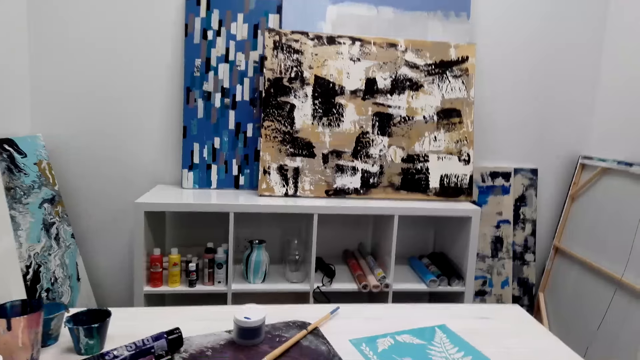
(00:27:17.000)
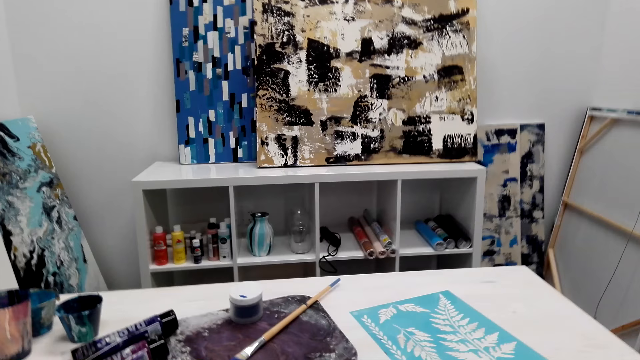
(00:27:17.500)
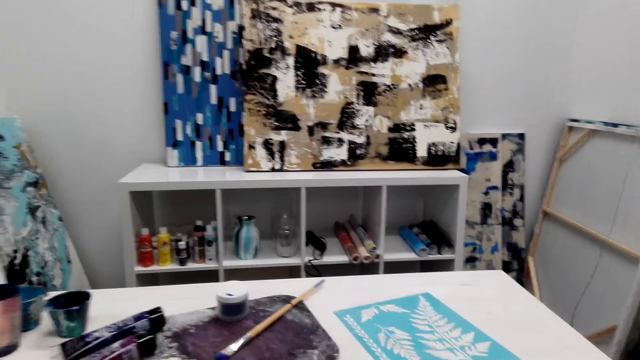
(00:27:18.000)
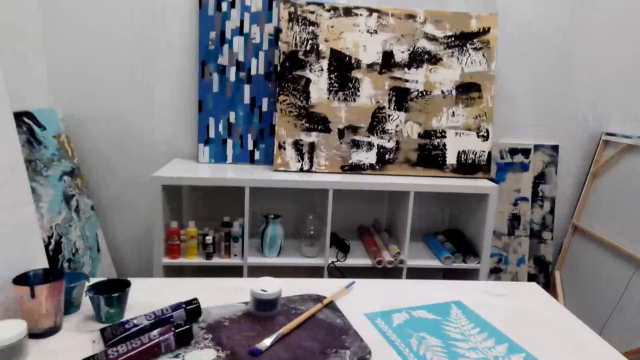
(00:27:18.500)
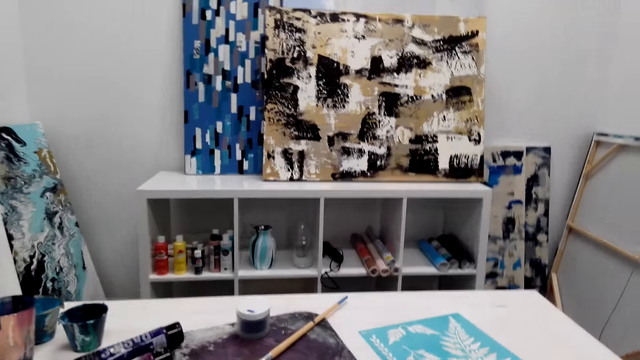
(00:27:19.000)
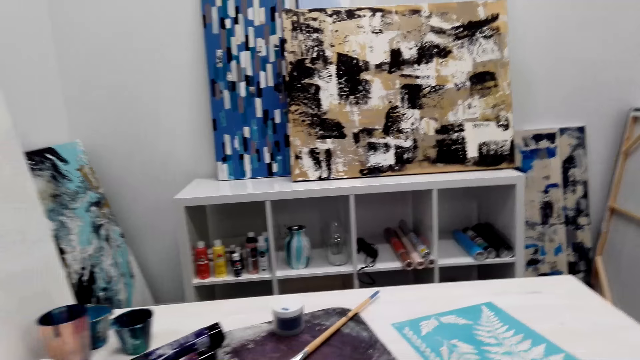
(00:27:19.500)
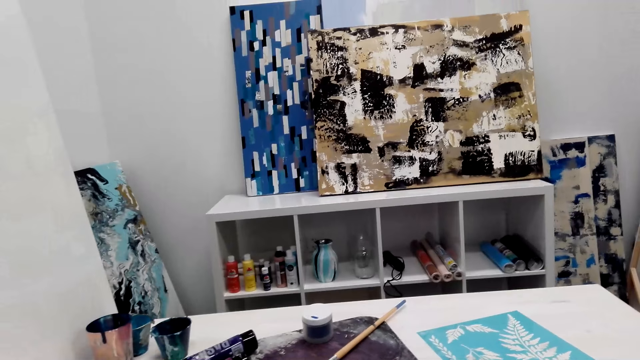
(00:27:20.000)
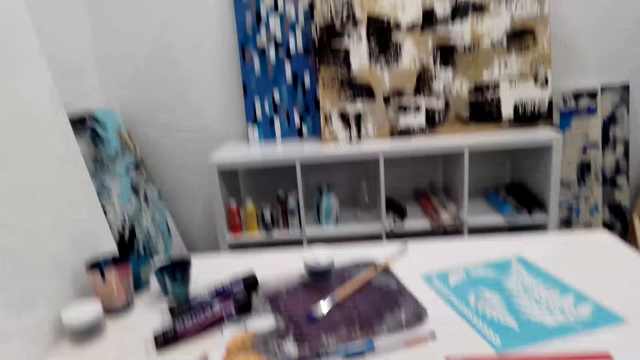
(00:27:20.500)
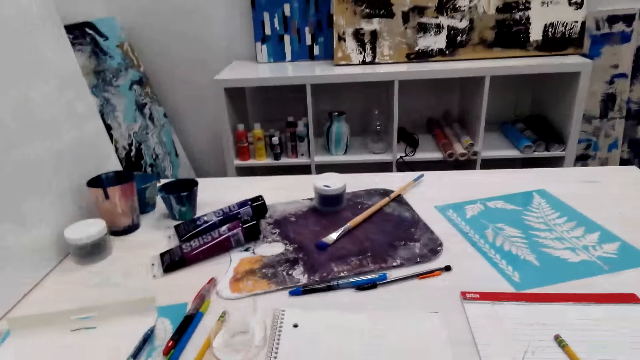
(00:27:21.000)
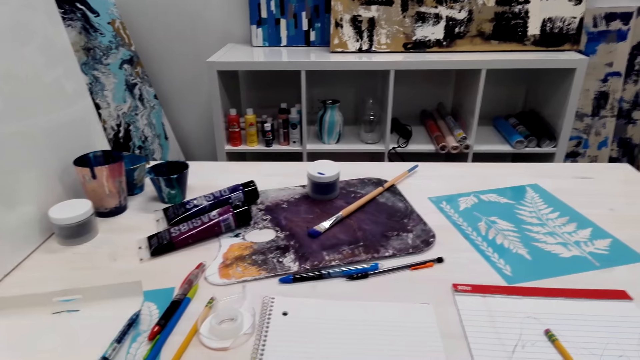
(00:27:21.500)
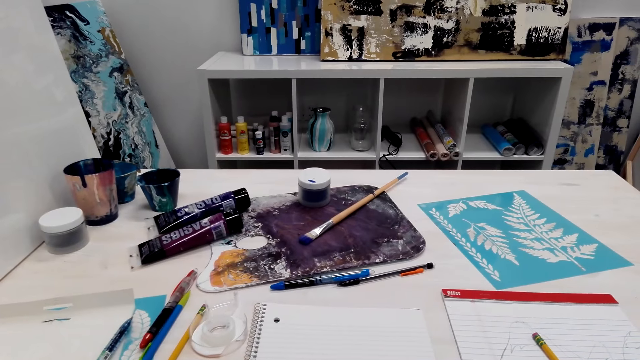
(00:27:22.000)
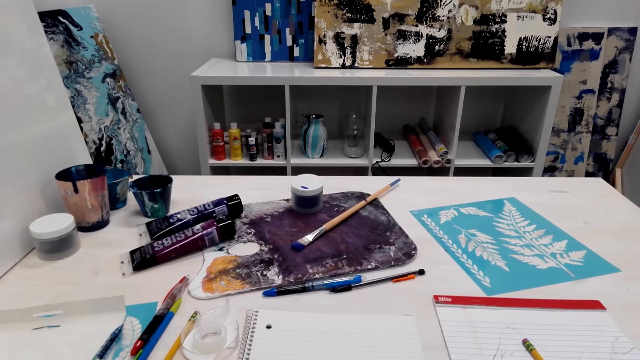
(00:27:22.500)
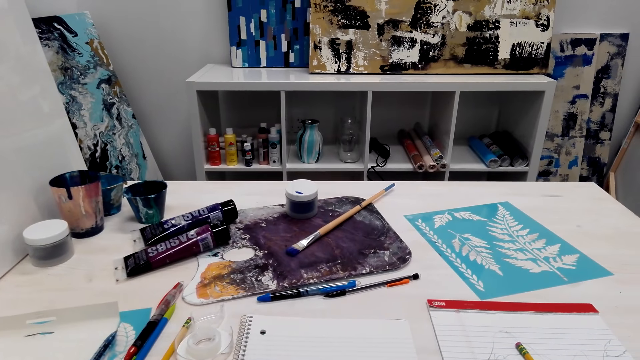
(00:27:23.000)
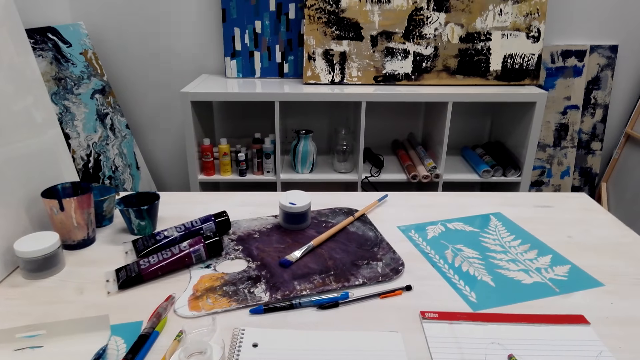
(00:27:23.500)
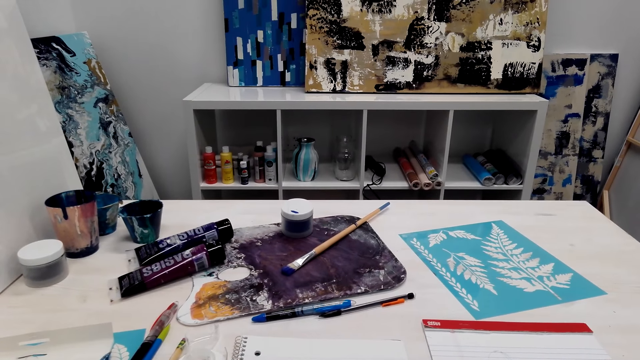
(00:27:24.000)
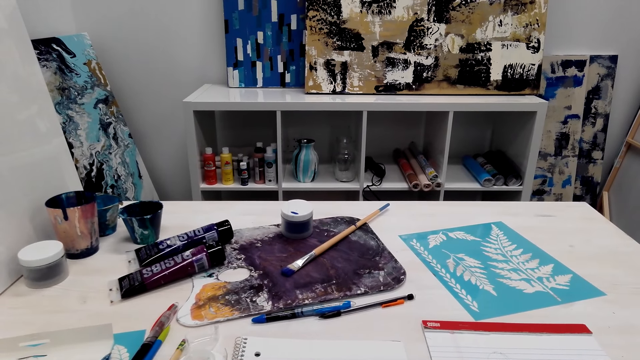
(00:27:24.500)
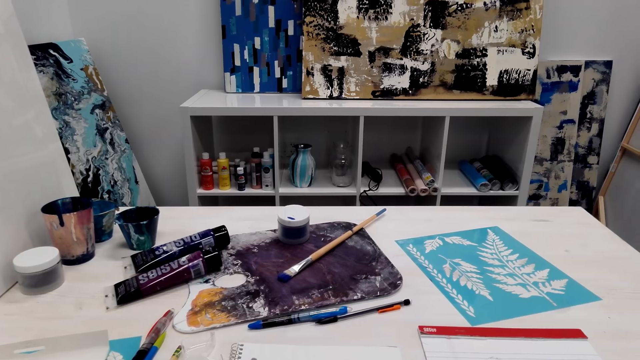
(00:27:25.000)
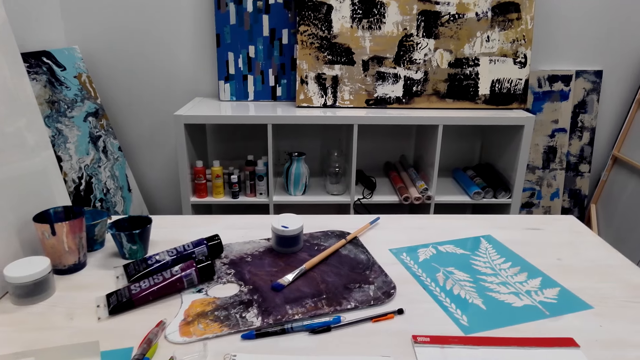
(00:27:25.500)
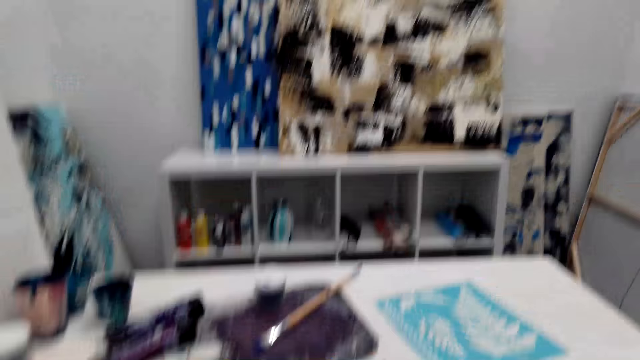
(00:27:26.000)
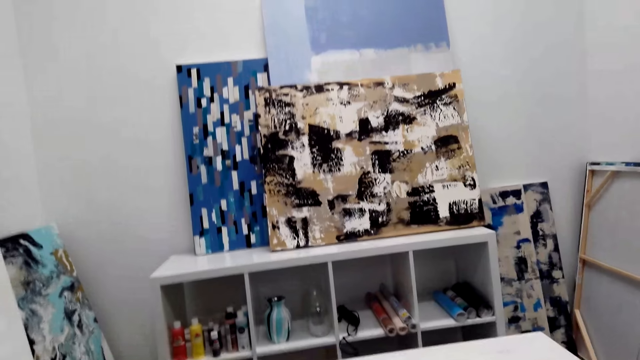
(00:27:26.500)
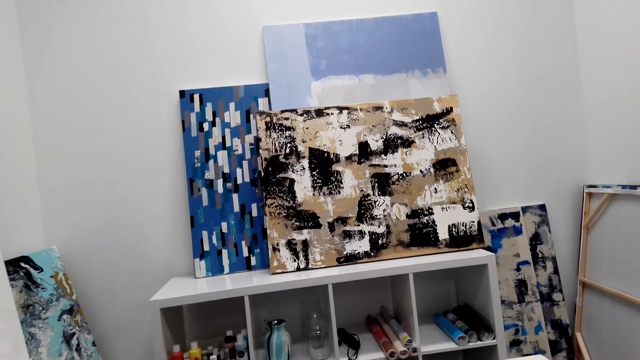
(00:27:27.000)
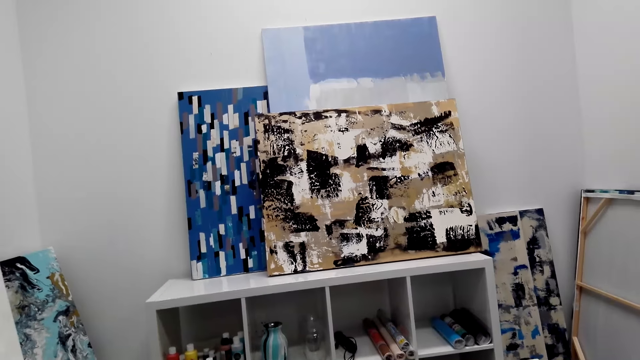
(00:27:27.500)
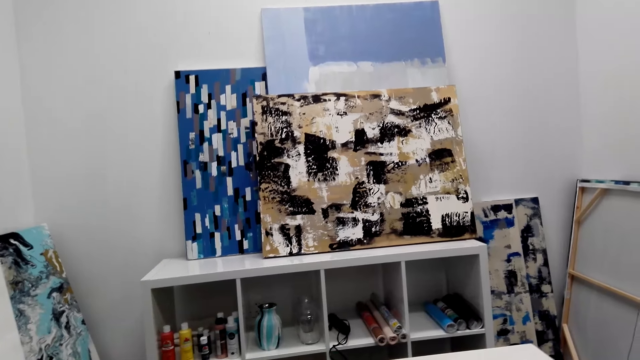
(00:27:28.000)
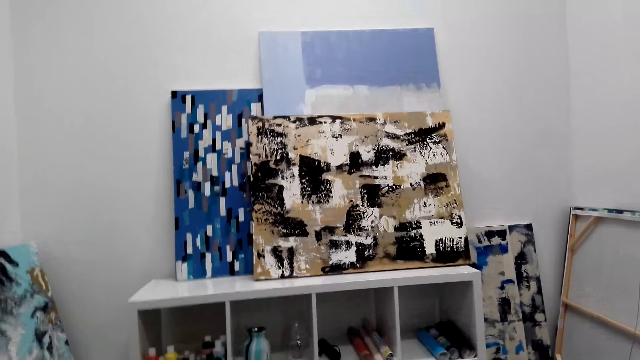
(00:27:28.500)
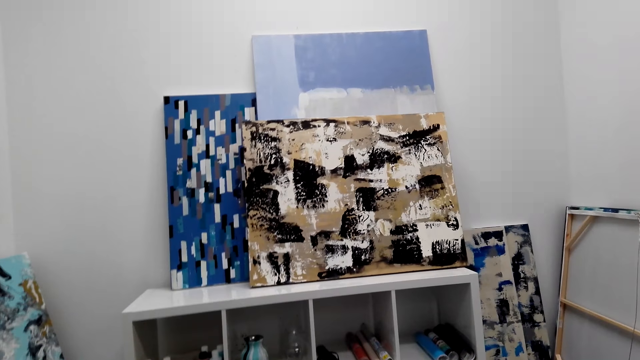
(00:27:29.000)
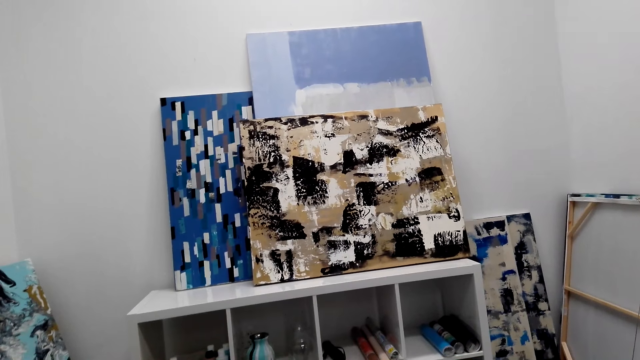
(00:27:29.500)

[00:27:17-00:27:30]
The camera wearer looks at the table. They look forward and converse.

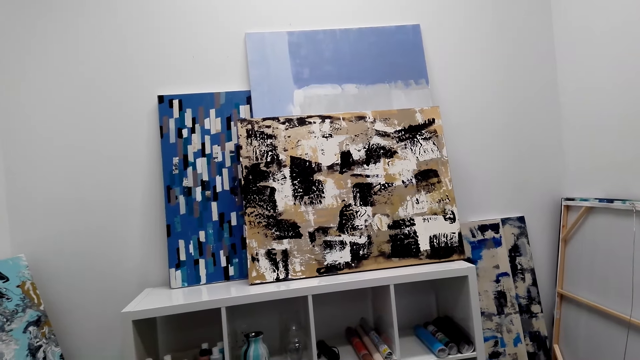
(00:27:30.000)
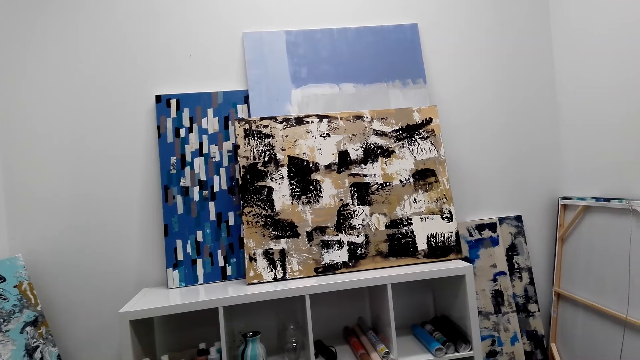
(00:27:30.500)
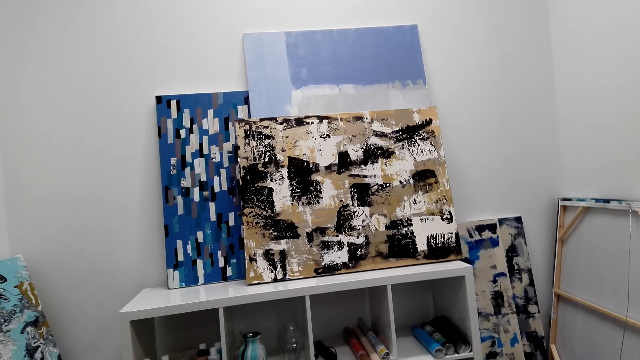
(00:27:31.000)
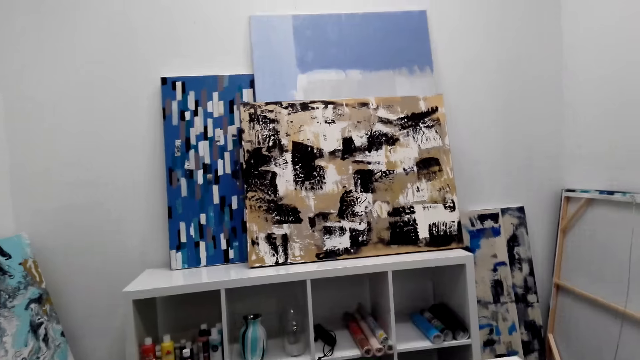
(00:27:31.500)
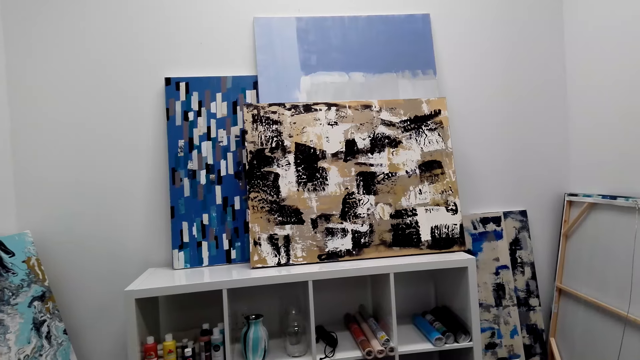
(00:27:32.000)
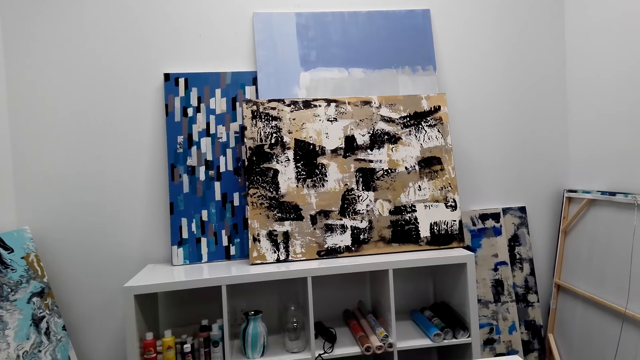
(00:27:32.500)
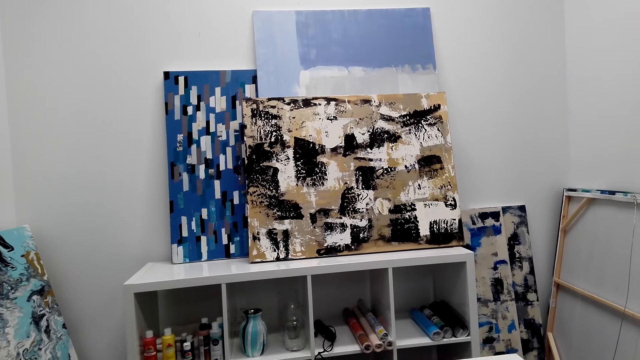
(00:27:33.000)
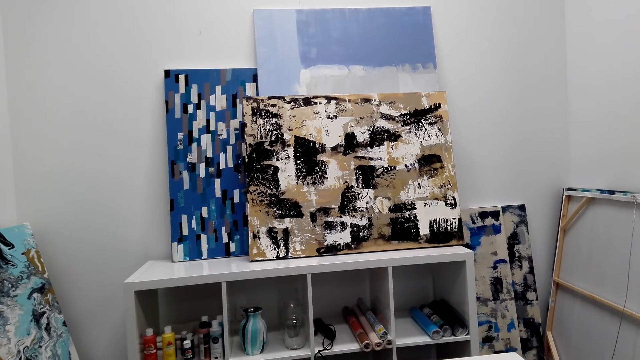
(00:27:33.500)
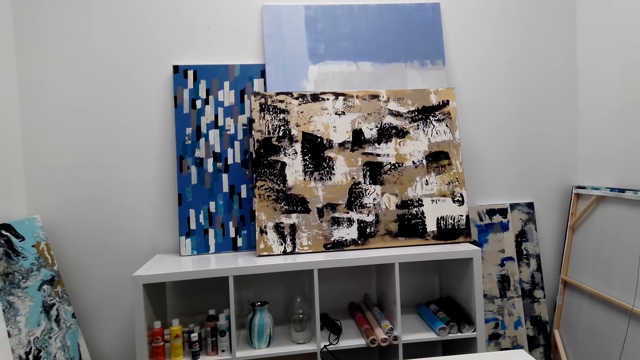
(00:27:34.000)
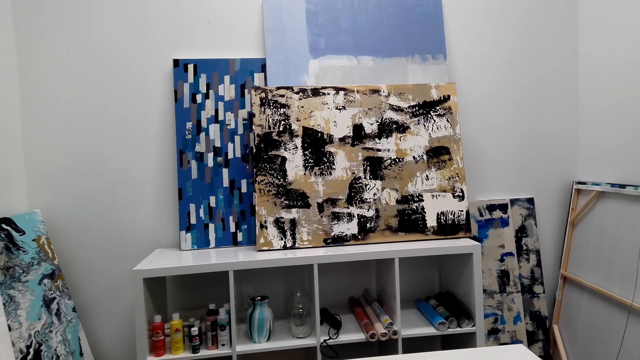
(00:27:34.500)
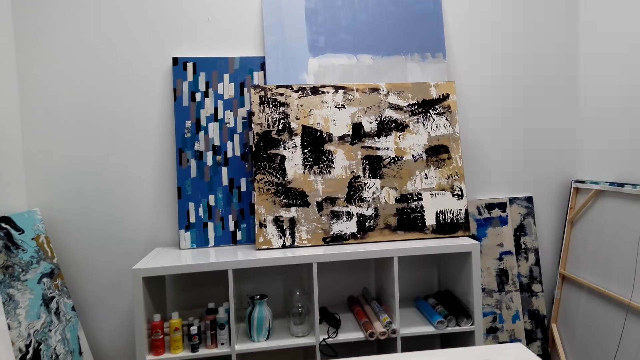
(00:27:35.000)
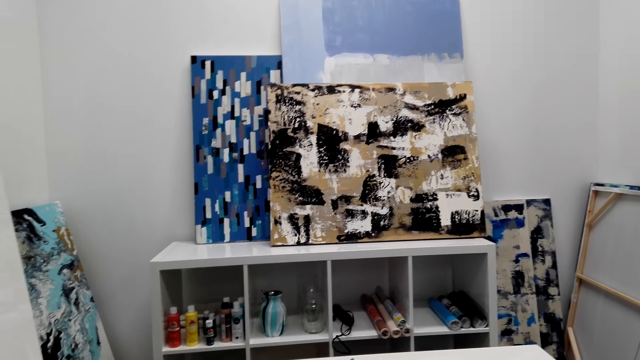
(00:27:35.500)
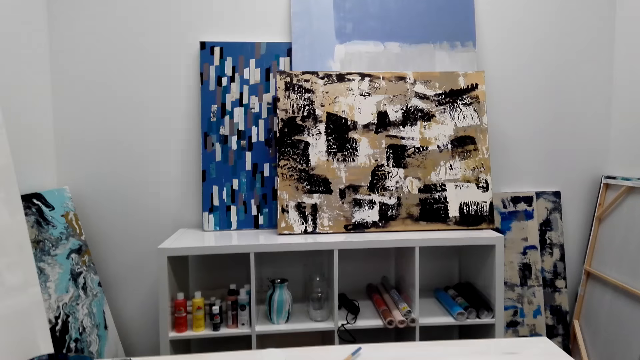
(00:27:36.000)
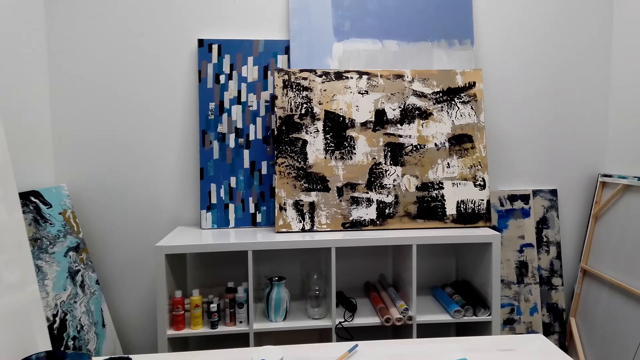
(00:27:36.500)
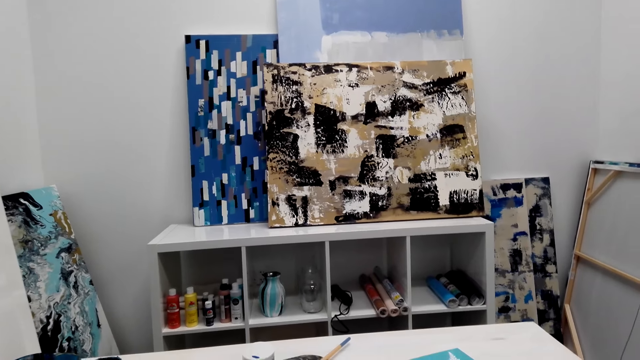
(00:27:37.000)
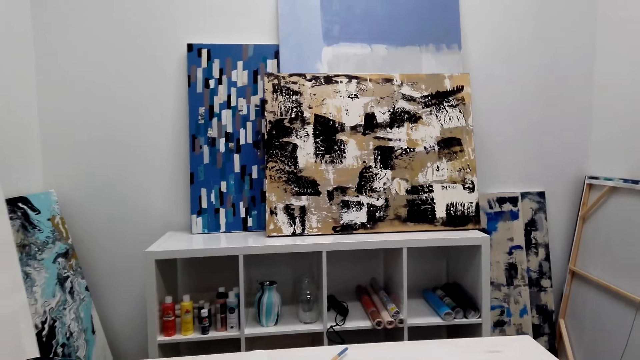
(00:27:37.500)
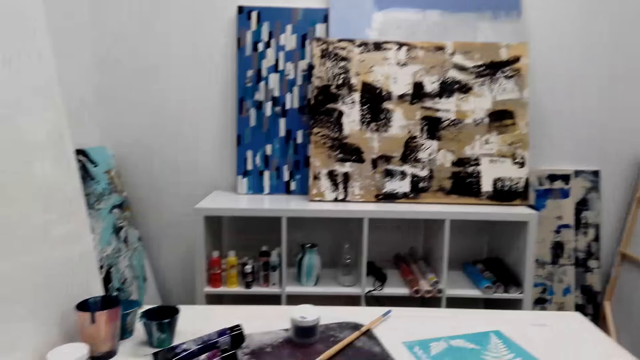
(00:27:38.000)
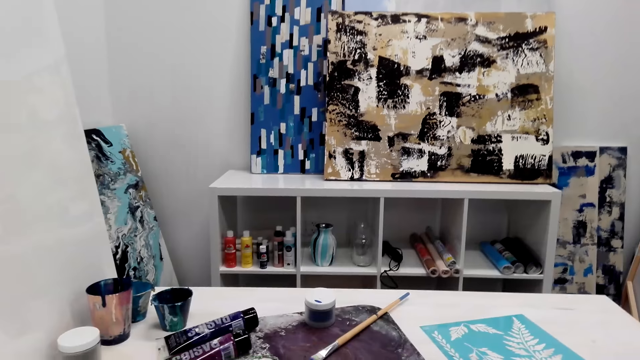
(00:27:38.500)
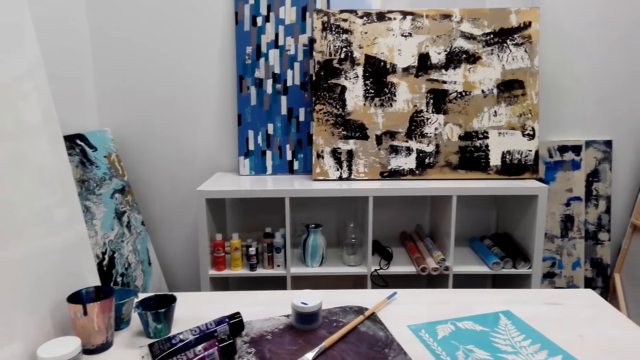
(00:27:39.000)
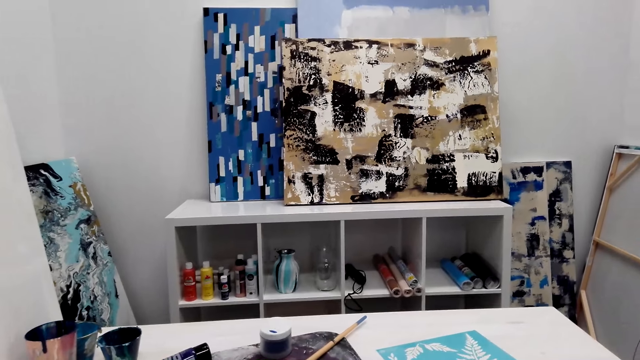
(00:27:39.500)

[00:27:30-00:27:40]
The camera wearer converses.
